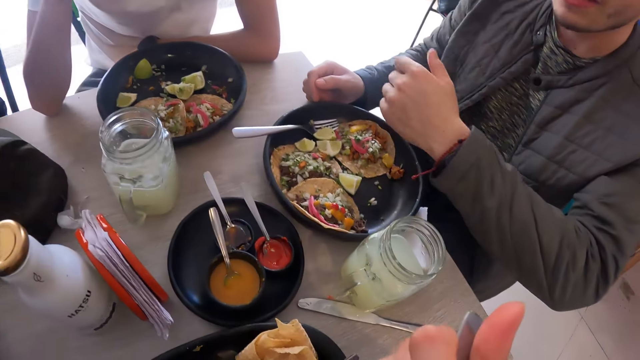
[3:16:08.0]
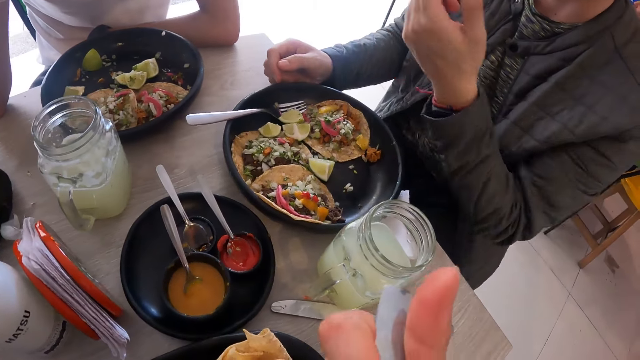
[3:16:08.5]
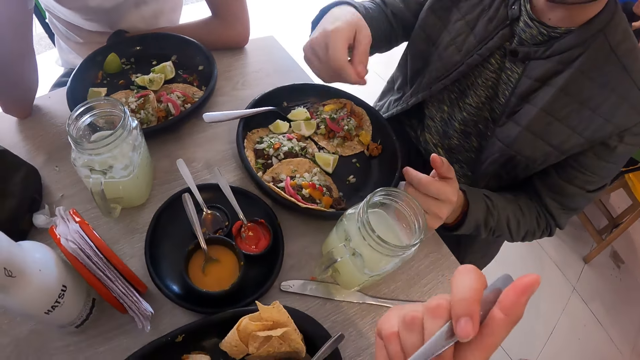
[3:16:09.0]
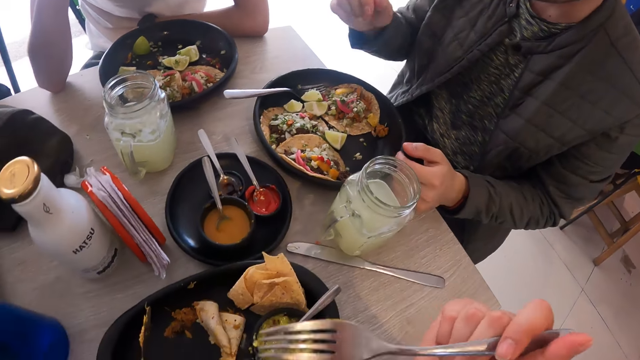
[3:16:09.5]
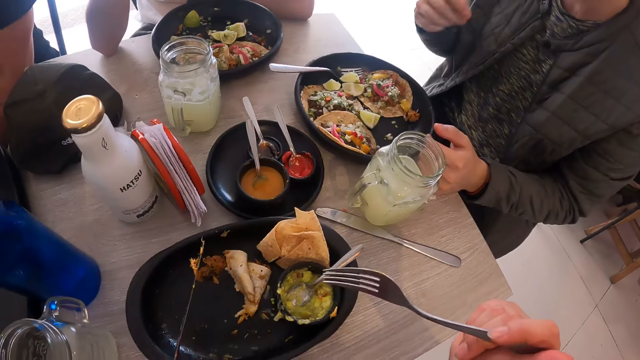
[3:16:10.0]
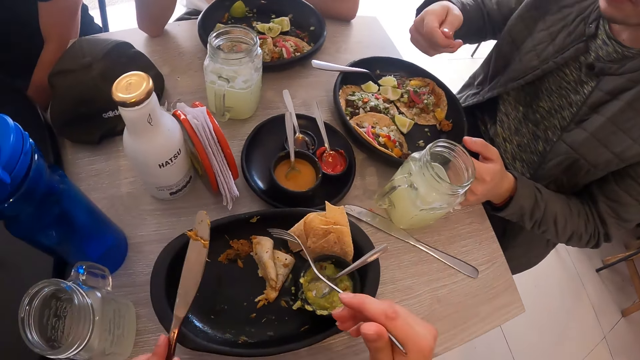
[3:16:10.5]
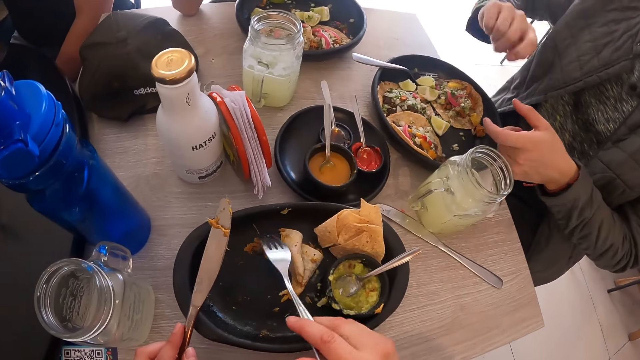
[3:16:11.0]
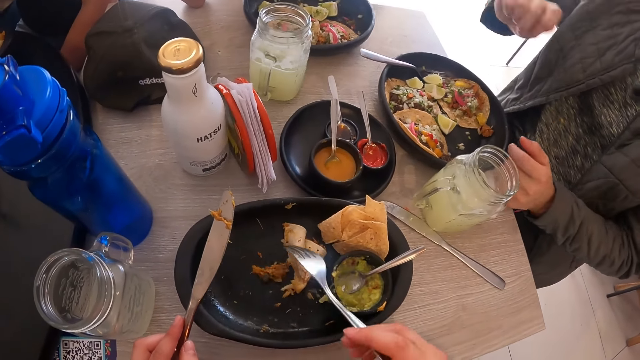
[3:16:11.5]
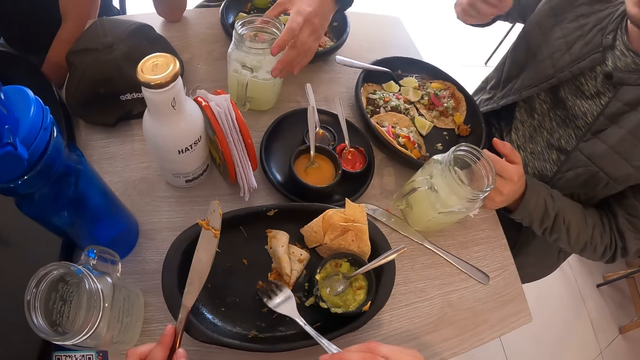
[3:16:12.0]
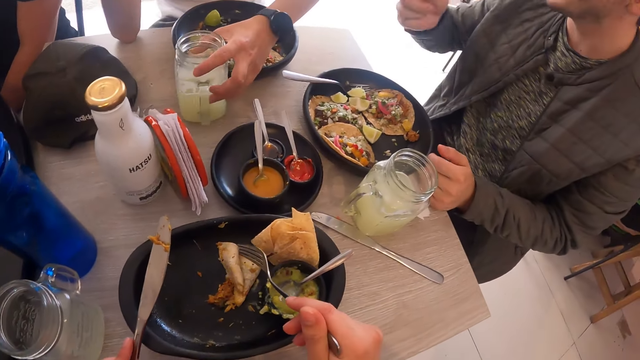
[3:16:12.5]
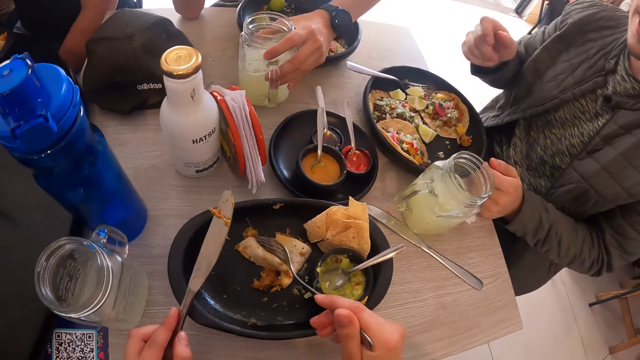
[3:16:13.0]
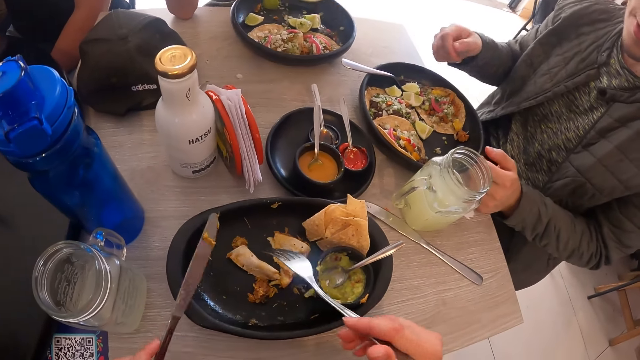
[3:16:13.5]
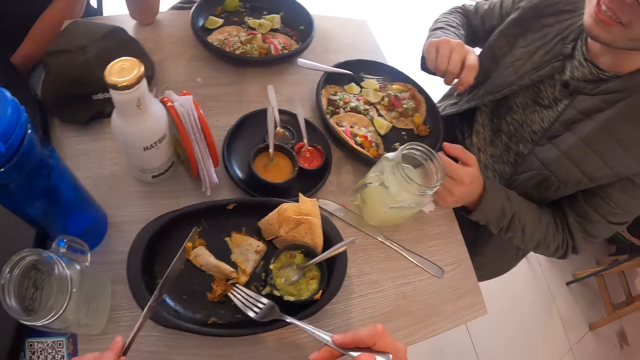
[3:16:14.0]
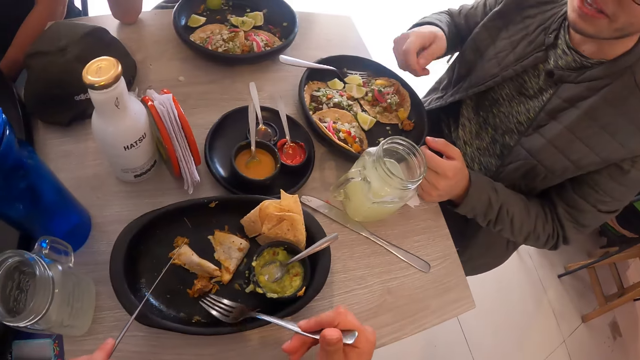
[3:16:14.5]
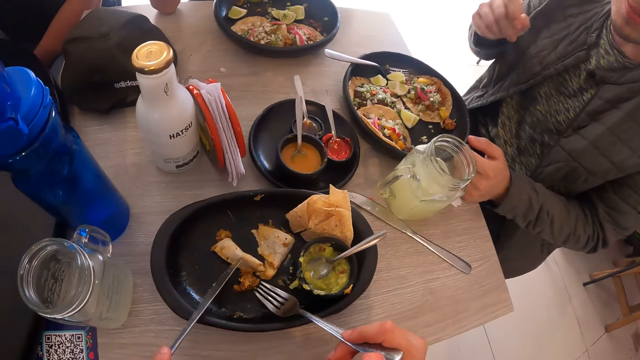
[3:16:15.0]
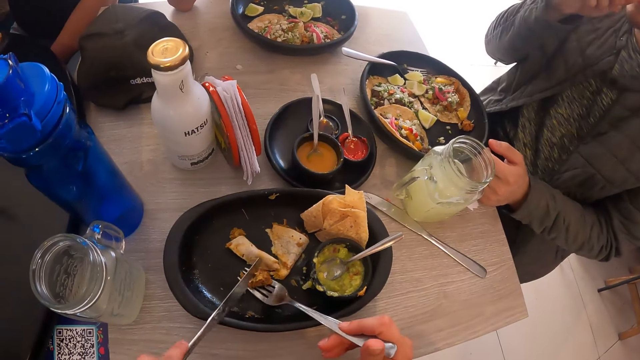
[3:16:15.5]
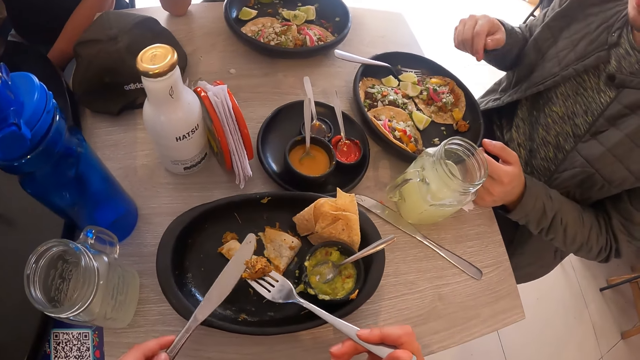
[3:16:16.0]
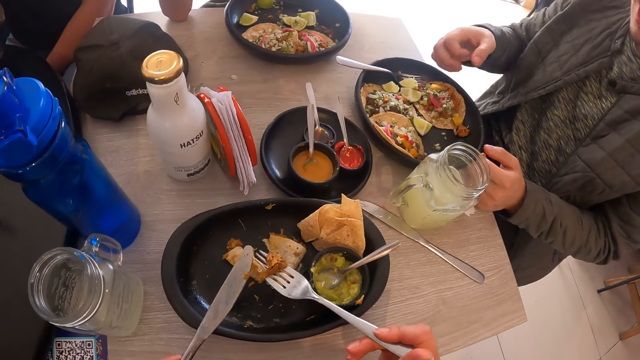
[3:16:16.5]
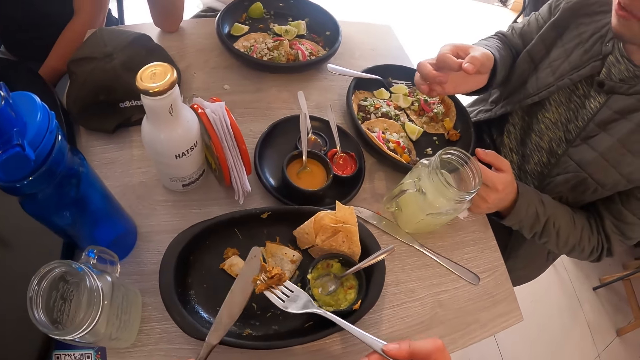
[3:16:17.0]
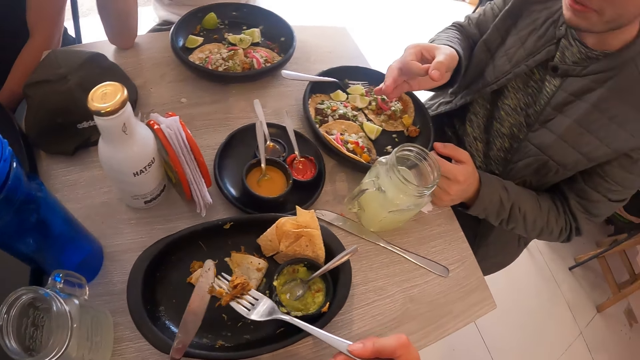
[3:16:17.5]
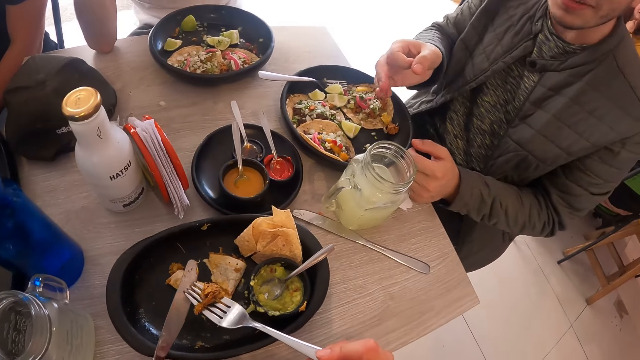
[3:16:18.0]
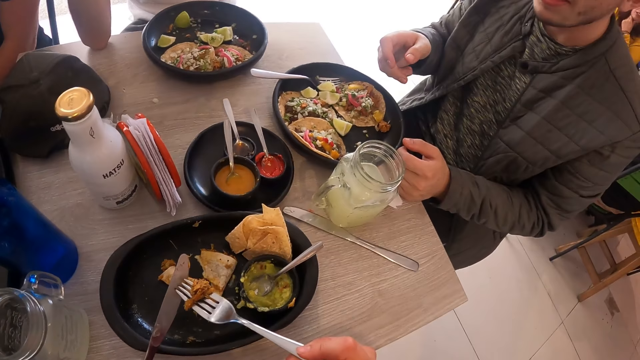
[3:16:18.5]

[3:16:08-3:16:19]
The camera wearer eats the flat bread. A man moves the hand. The camera wearer shifts the tortilla in the bowl with the fork in her right hand. The man picks up the glass of juice from the table with his left hand. The camera wearer moves the flatbread with the fork. She picks up the food with the fork. She places the tortilla on the fork in her right hand with the knife in her left hand. She looks around.

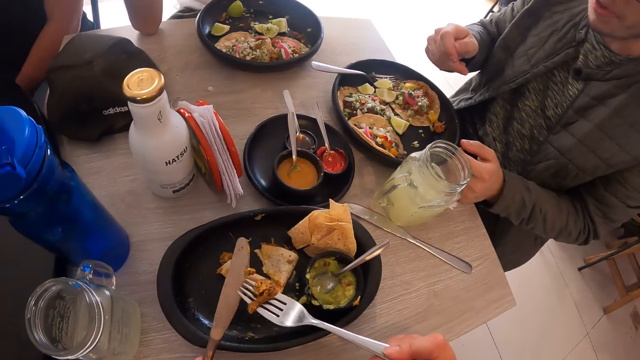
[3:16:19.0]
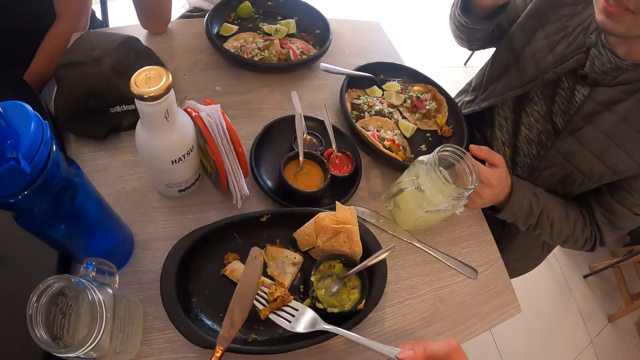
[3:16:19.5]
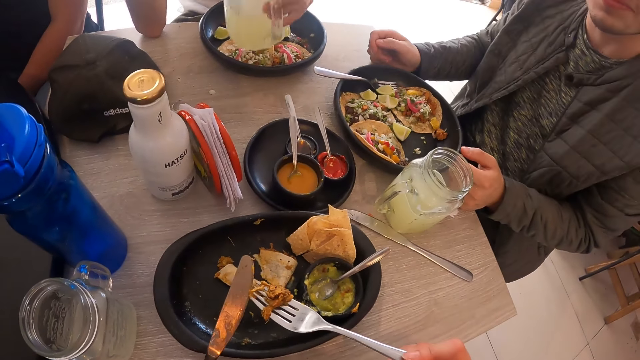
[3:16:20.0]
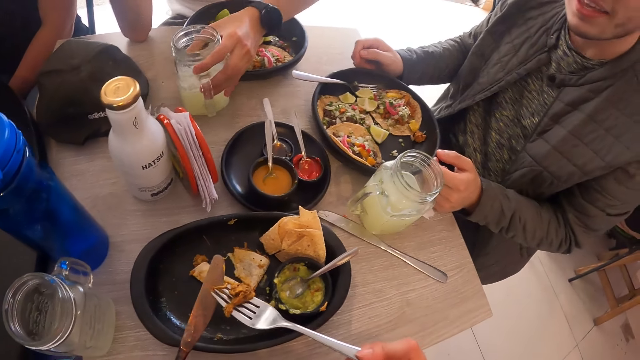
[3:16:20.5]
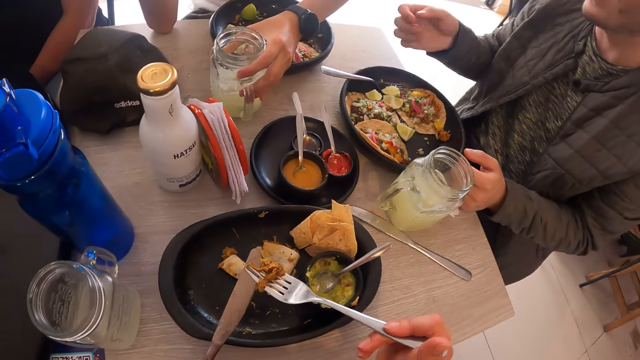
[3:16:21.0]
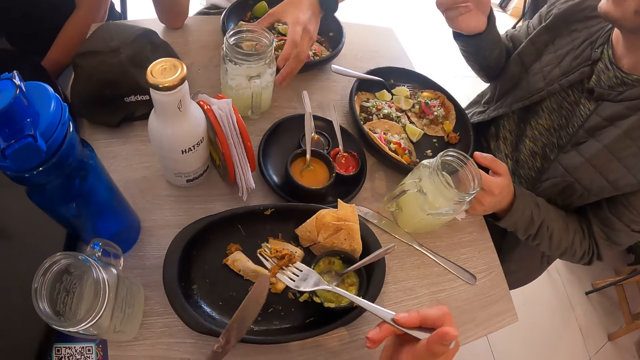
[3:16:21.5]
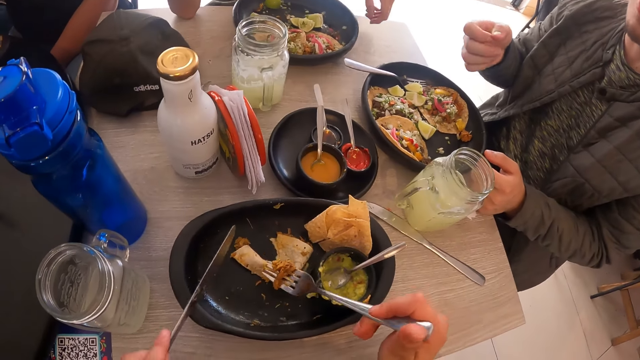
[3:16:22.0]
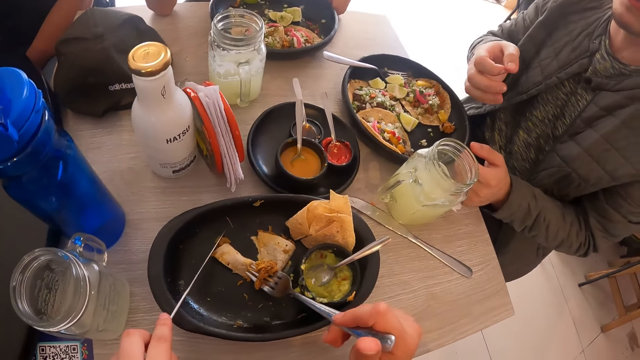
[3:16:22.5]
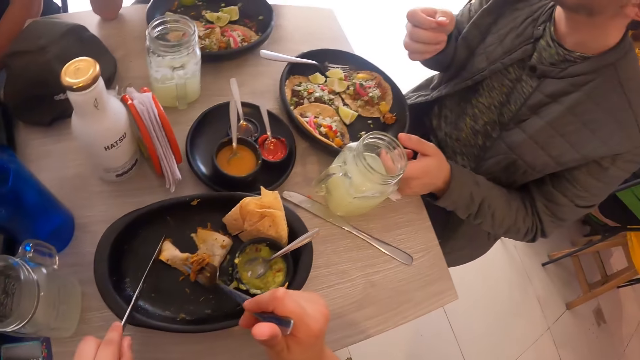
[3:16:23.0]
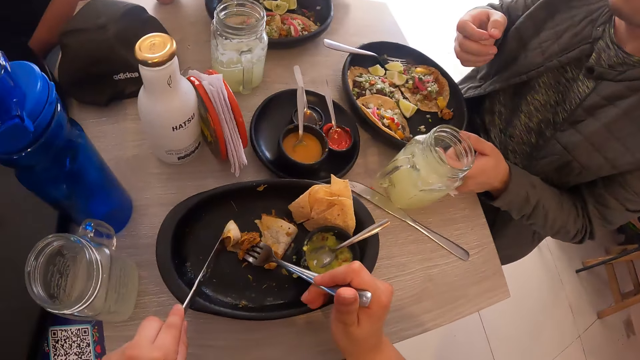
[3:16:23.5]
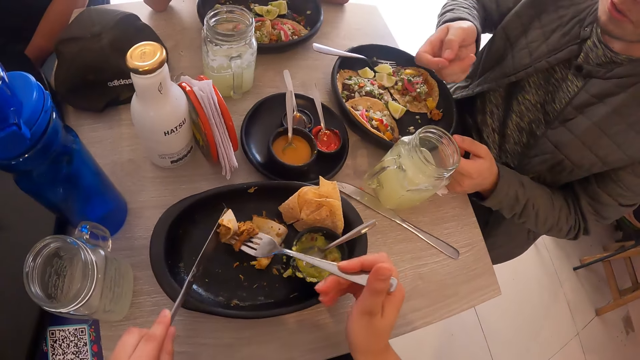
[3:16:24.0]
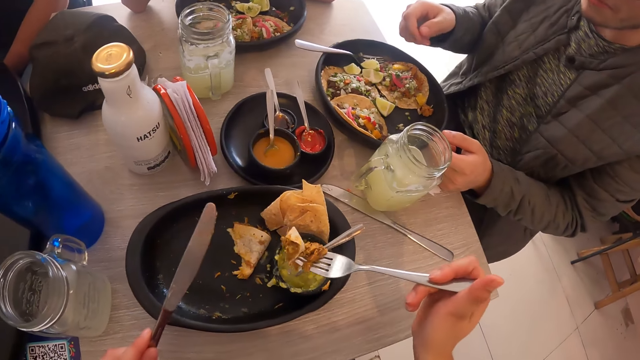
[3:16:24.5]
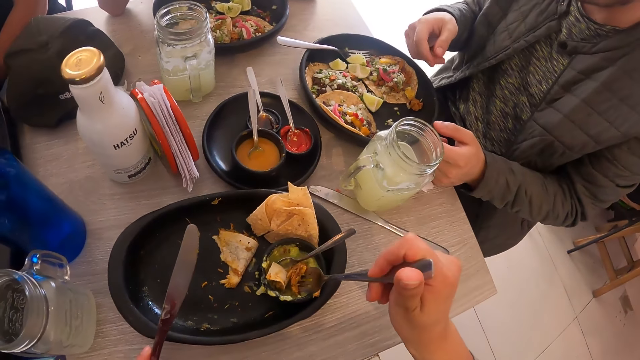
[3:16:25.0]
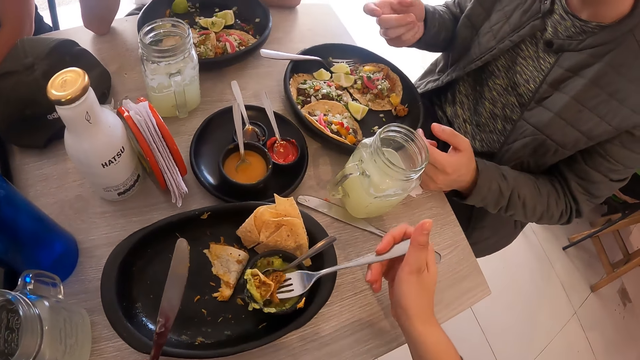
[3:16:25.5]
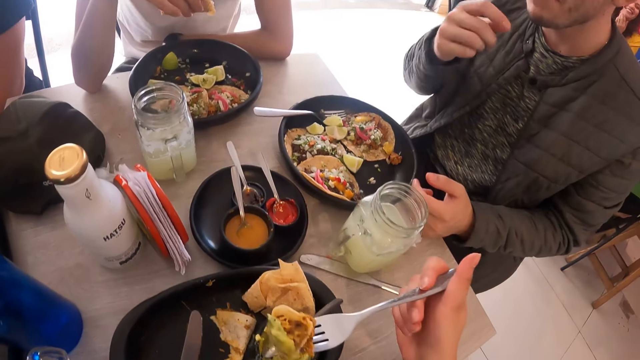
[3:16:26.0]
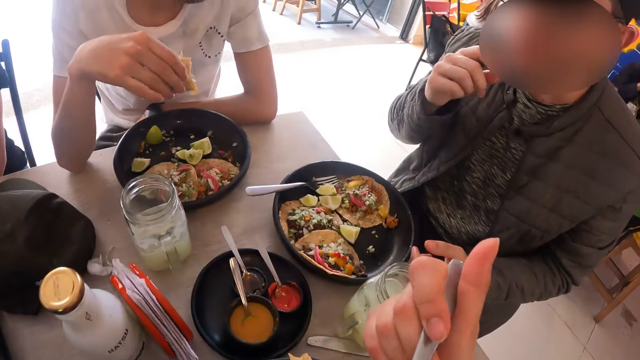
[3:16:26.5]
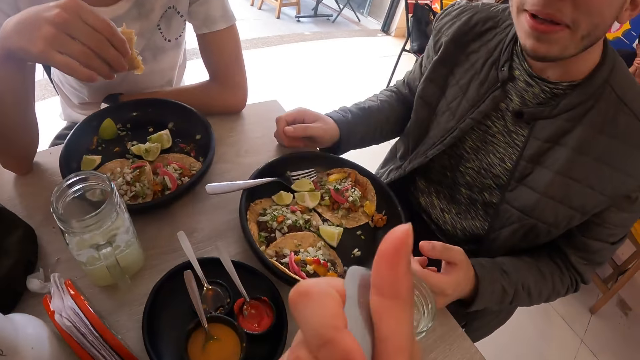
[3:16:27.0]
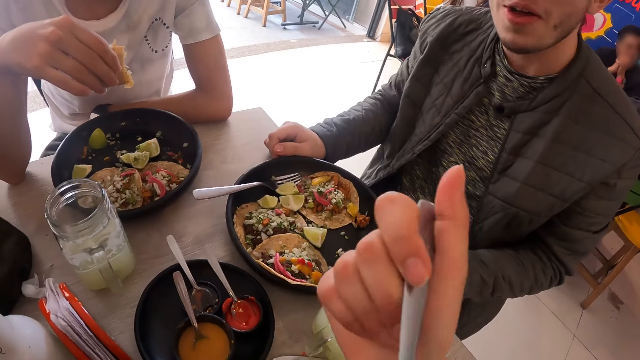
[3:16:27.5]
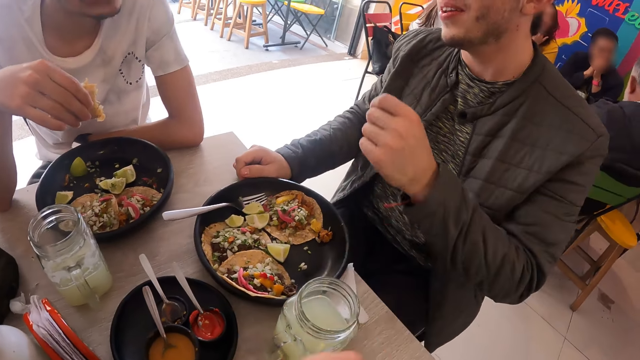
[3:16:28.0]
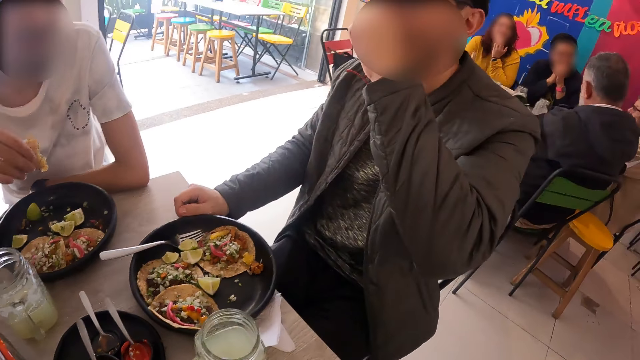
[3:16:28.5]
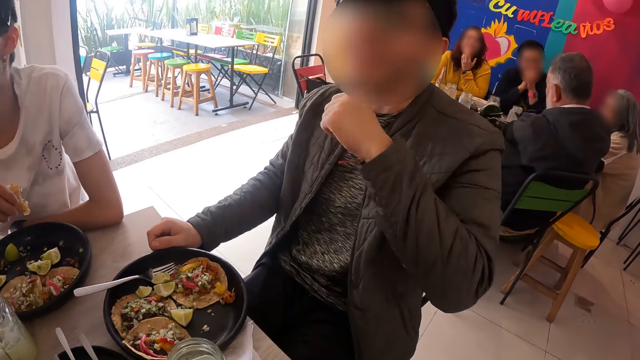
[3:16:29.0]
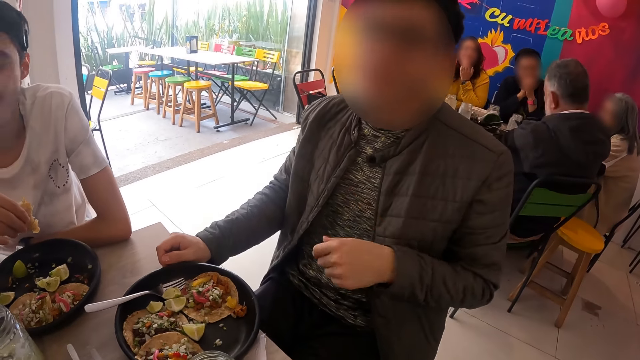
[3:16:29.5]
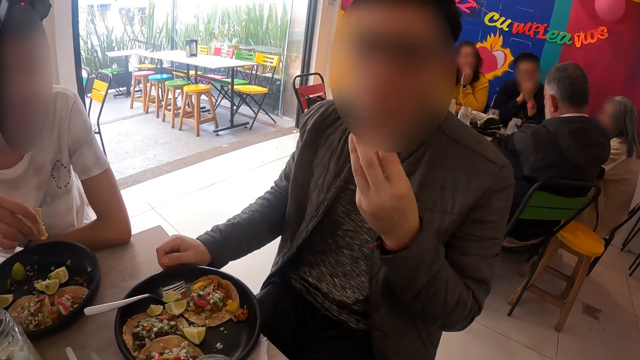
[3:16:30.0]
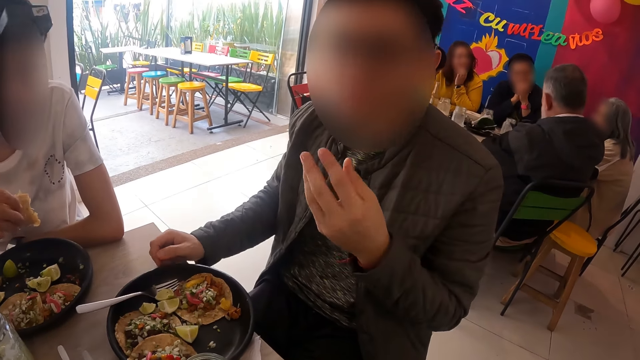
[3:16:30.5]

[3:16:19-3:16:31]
A man moves the hand. Another man puts the mug on the table. The first man drops the glass of juice on the table with his left hand. The camera wearer looks around. She picks up the flat bread with the fork. She dips the tortilla in the sauce in the sauce dish with the fork in her right hand. She eats the tortilla from the fork in her right hand. The first man moves the hand and touches the face. The camera wearer interacts with a third man and the first man. The first man moves the hands.
